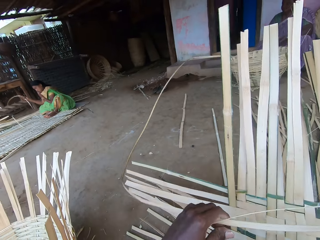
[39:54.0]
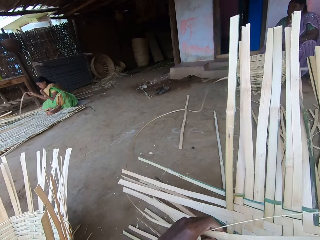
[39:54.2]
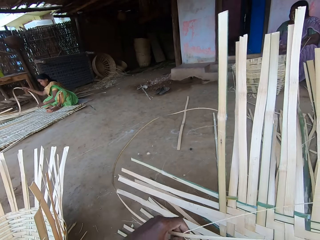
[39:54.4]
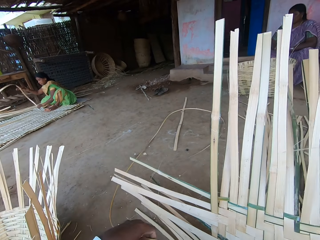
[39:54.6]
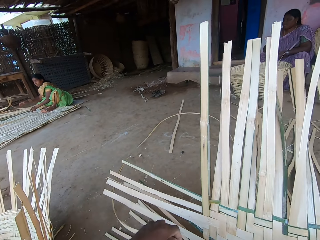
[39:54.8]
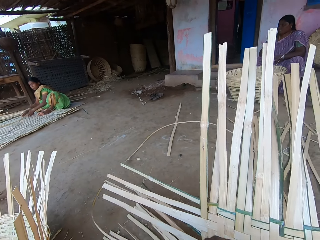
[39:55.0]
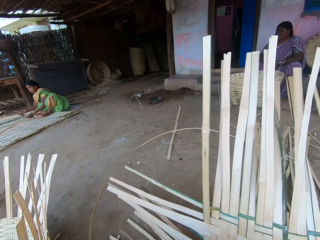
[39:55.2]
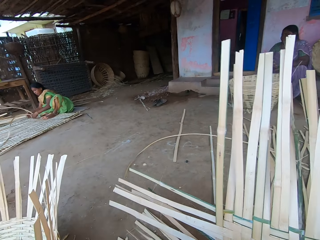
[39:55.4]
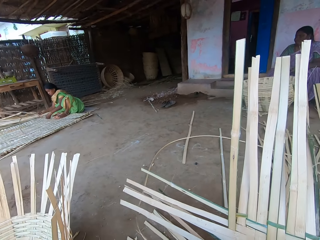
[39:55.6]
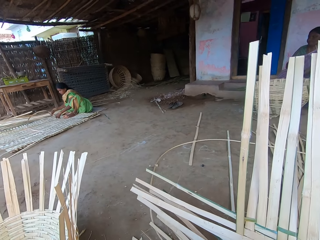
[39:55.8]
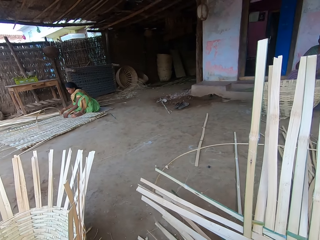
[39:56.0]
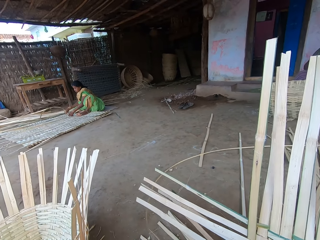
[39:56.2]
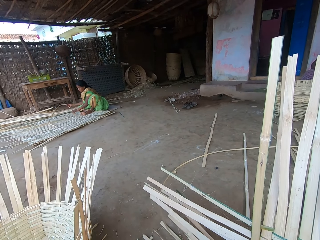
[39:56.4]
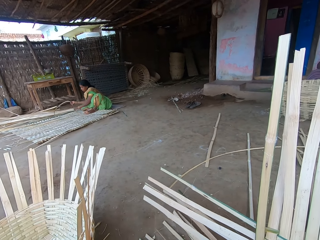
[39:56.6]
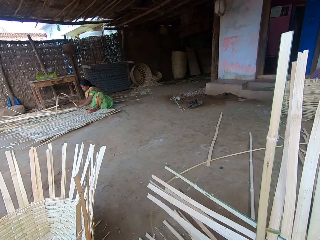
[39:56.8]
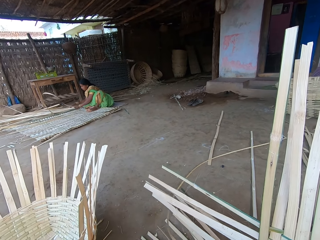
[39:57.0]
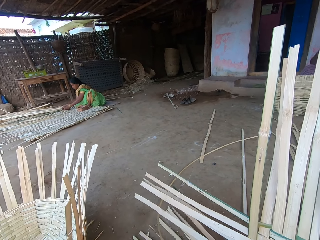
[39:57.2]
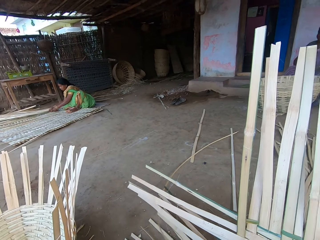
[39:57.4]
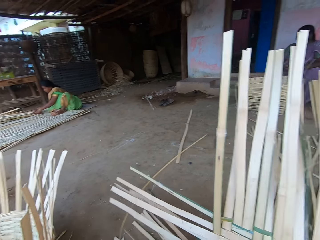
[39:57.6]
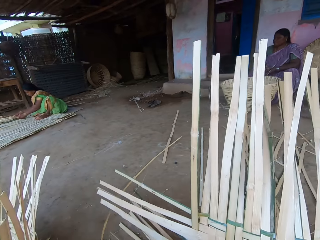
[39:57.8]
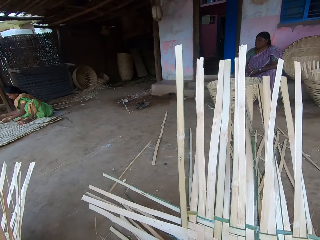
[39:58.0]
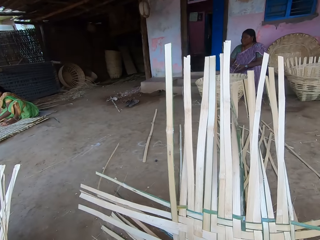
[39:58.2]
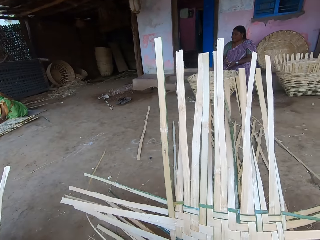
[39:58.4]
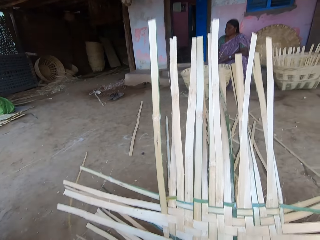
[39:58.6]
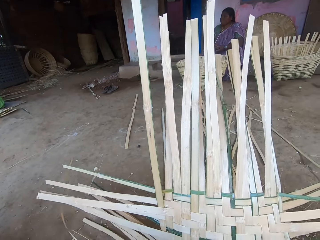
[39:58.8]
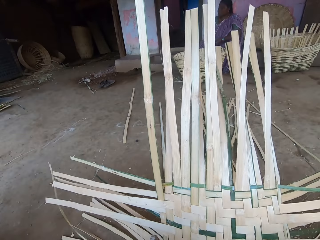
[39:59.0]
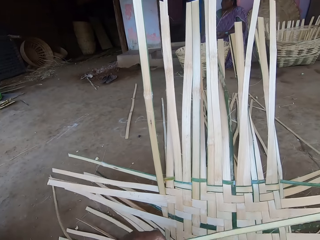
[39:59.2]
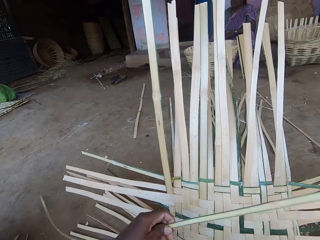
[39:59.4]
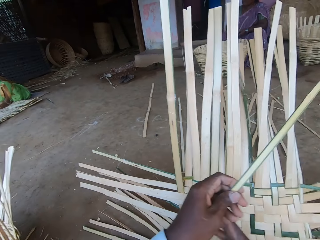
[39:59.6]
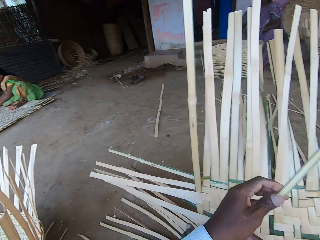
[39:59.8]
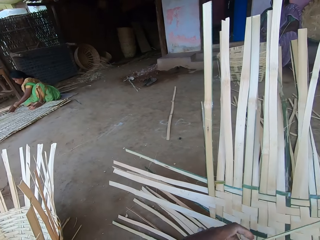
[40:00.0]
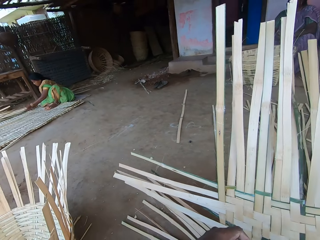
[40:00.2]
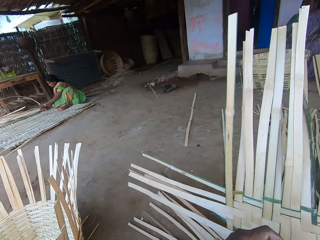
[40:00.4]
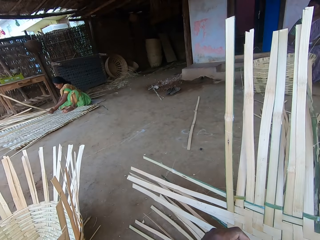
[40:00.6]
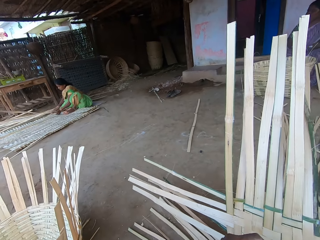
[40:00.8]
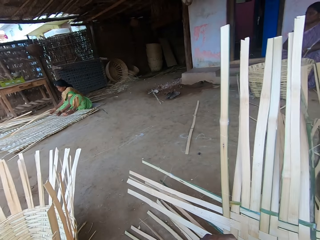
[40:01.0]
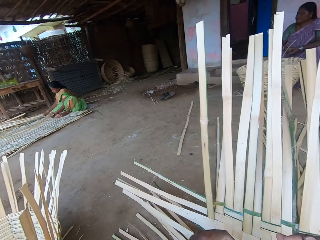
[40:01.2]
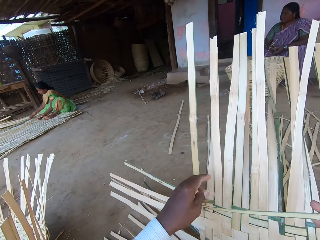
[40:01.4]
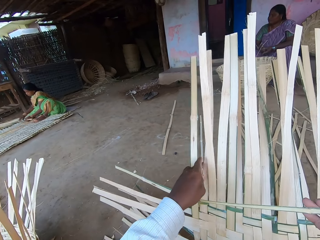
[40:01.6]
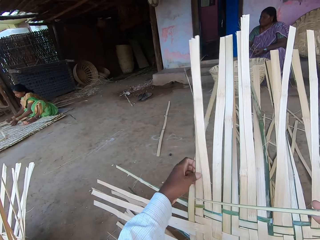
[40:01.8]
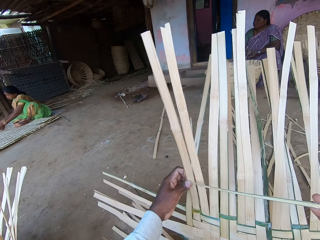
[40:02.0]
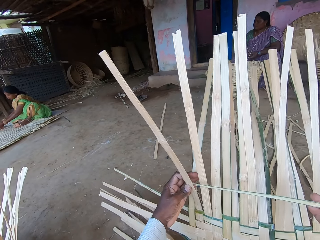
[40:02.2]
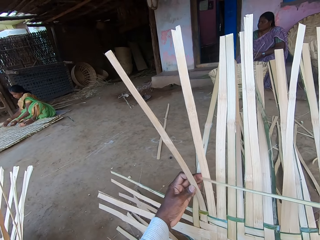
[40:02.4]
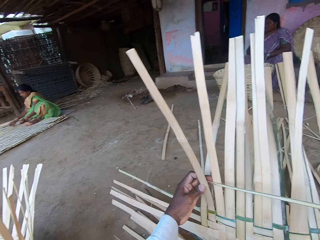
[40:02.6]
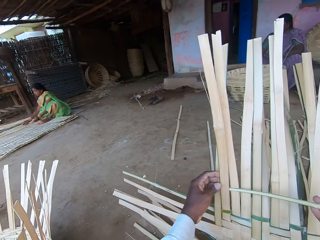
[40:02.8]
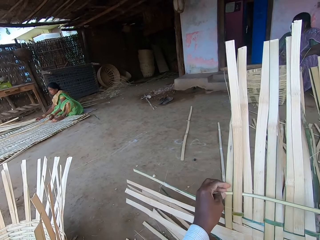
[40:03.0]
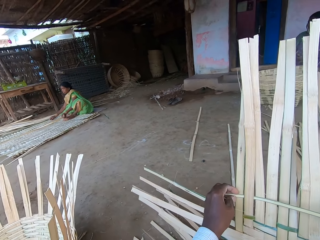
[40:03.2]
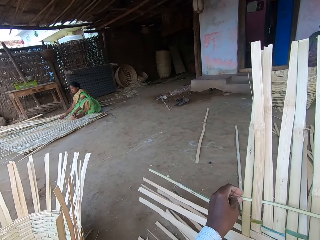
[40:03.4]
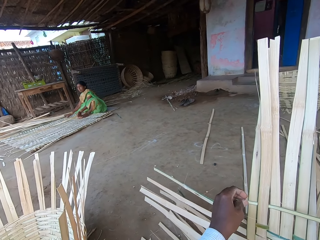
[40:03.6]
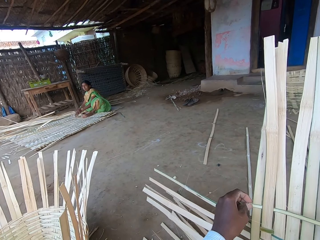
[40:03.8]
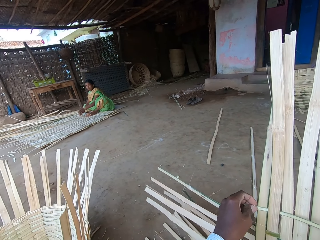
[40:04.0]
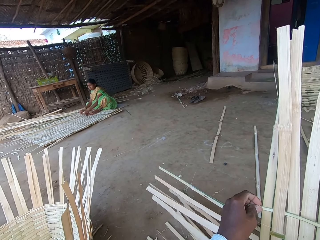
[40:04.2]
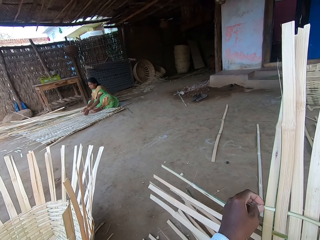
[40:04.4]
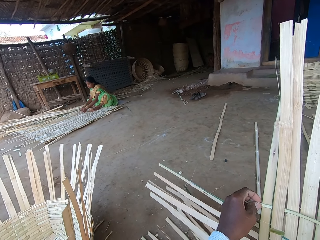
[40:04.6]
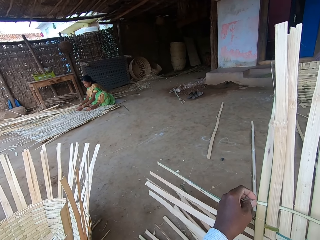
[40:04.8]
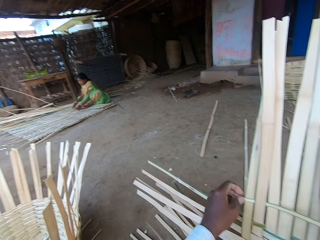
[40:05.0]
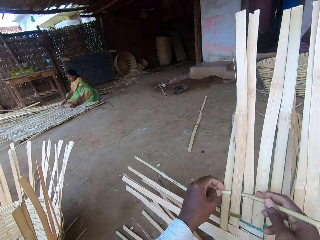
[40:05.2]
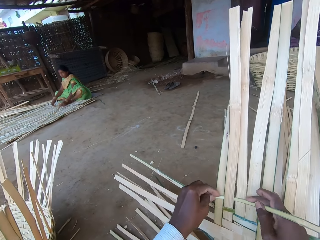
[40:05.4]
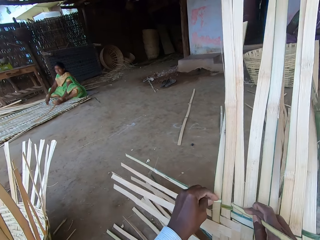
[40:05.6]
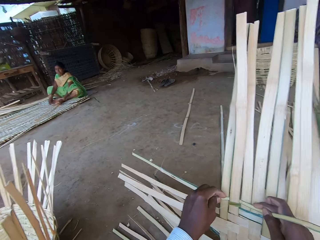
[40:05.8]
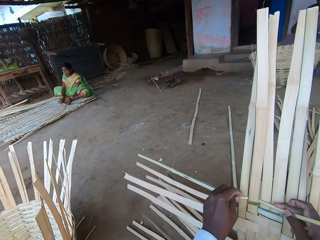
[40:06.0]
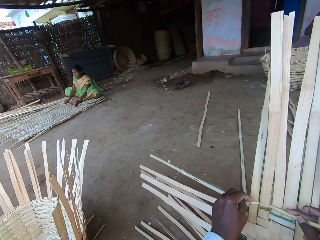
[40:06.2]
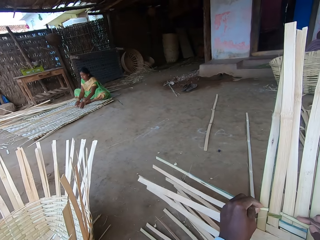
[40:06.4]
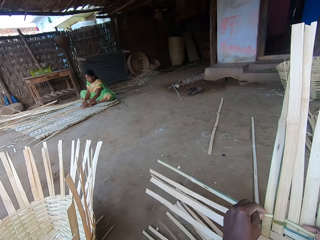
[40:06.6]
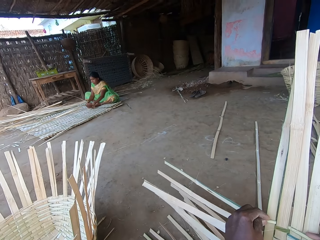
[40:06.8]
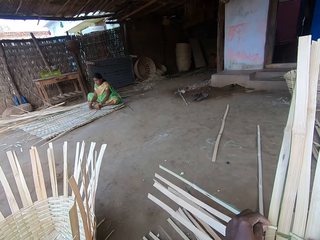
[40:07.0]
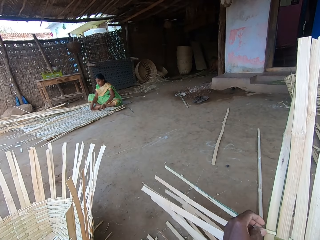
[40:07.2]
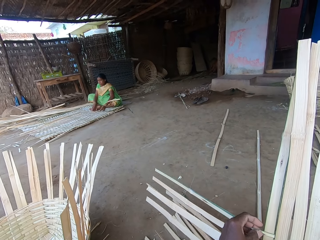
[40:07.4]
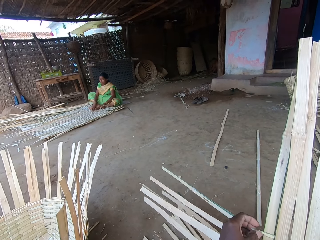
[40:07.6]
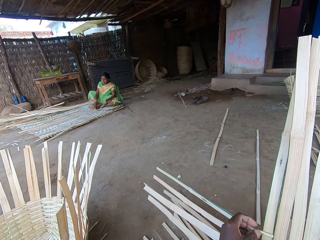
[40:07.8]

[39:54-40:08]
A person fixes the palm reeds. The camera wearer pulls the bamboo strip on the ground with his hands. He holds the dried palm reed. He weaves the mat on the ground with the bamboo strips in his hands. He fixes the dried palm reed. He converses with the woman and the other woman. The first woman weaves a mat on the ground with her hands. The person interacts with the camera wearer.

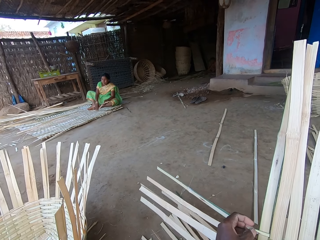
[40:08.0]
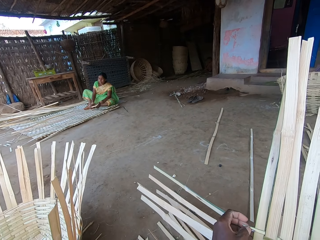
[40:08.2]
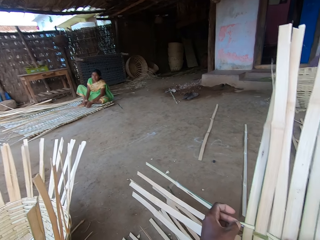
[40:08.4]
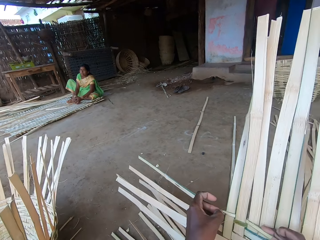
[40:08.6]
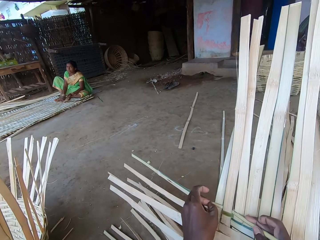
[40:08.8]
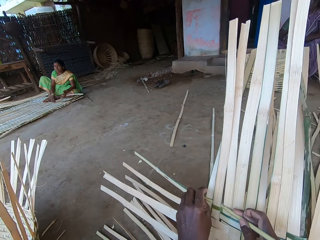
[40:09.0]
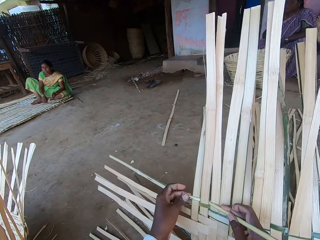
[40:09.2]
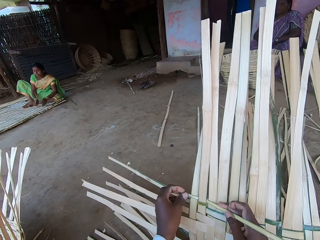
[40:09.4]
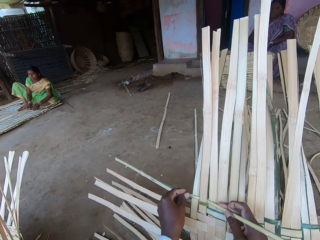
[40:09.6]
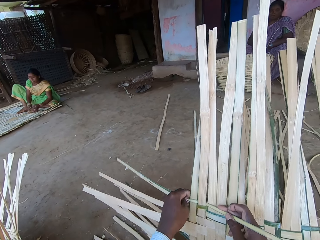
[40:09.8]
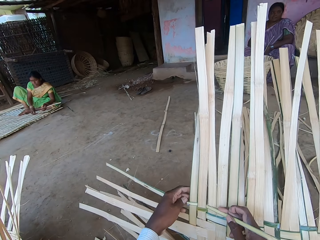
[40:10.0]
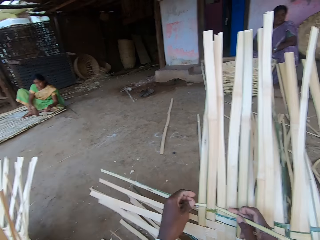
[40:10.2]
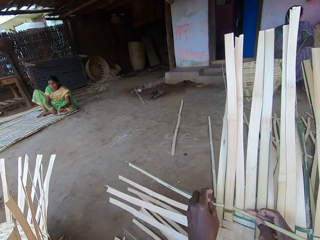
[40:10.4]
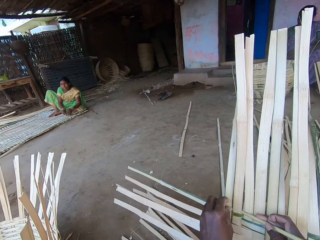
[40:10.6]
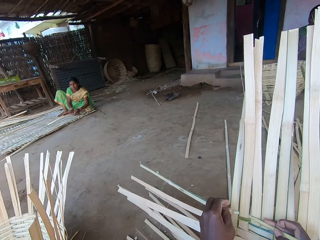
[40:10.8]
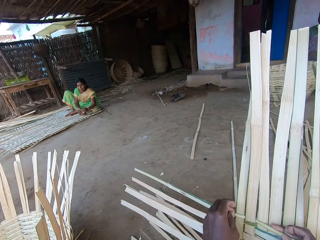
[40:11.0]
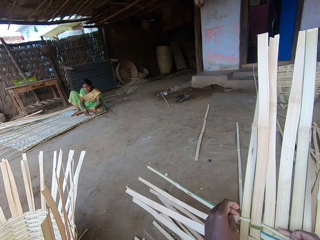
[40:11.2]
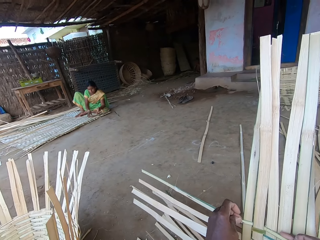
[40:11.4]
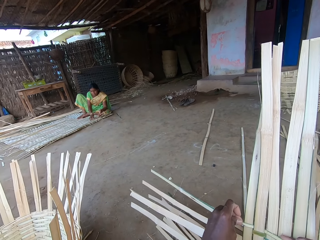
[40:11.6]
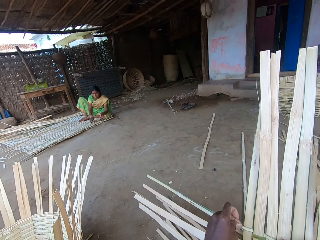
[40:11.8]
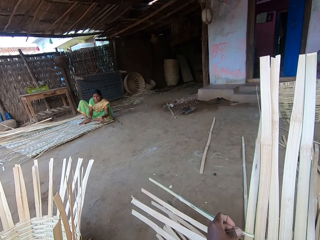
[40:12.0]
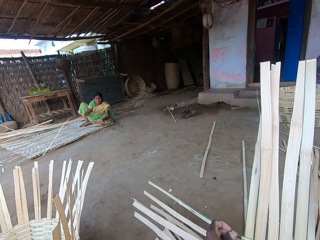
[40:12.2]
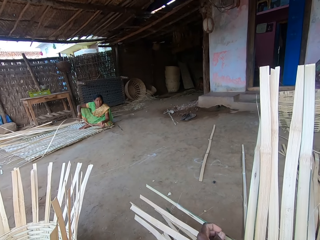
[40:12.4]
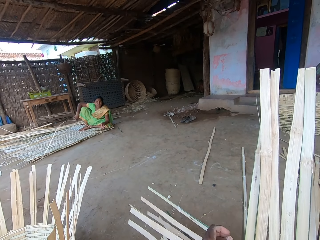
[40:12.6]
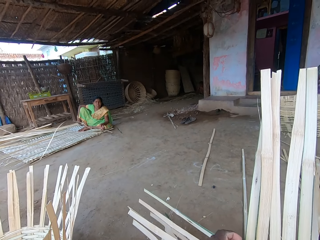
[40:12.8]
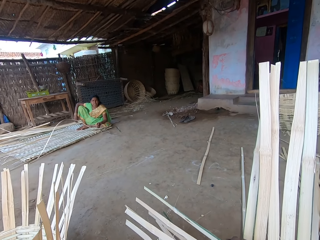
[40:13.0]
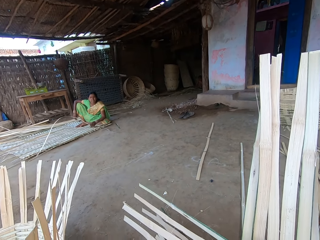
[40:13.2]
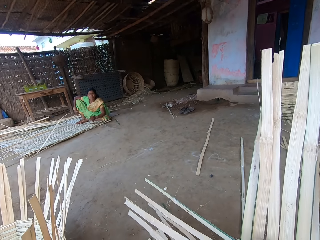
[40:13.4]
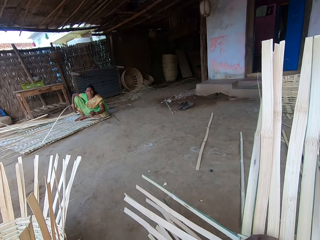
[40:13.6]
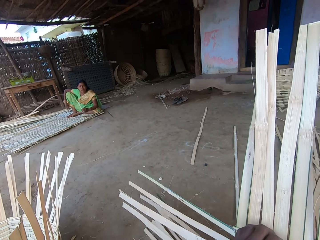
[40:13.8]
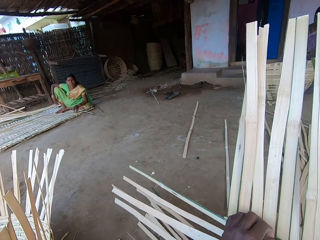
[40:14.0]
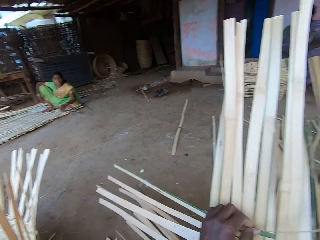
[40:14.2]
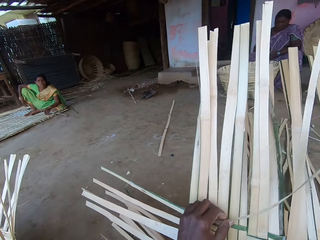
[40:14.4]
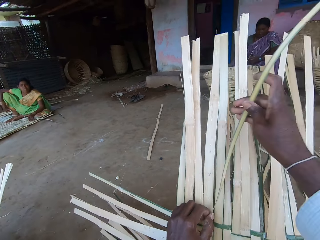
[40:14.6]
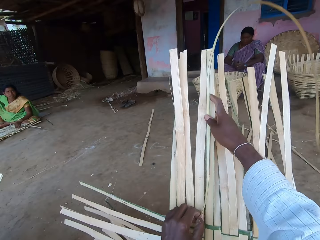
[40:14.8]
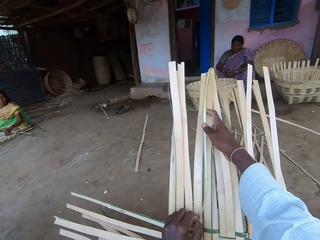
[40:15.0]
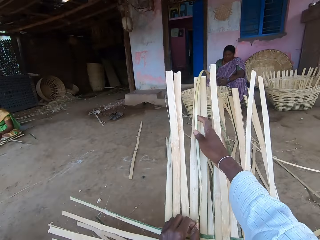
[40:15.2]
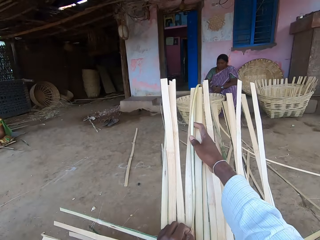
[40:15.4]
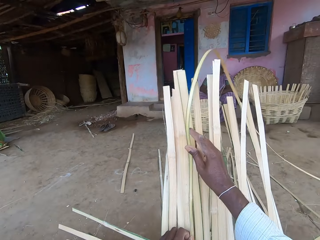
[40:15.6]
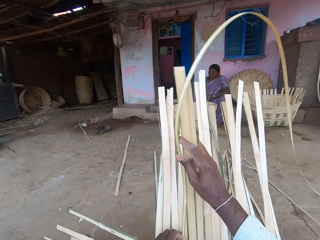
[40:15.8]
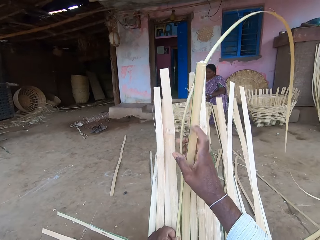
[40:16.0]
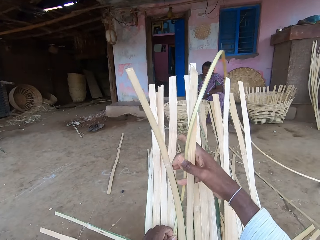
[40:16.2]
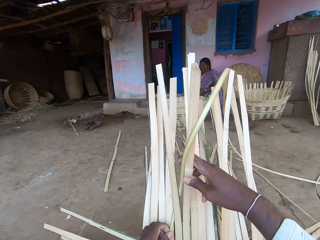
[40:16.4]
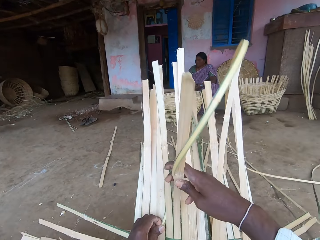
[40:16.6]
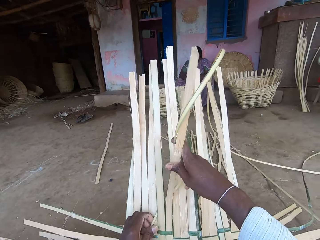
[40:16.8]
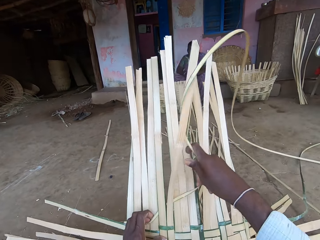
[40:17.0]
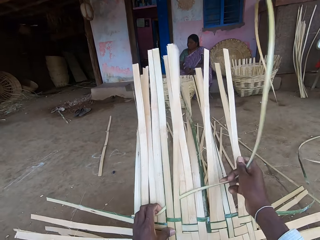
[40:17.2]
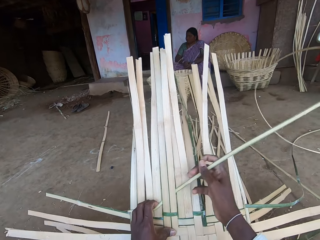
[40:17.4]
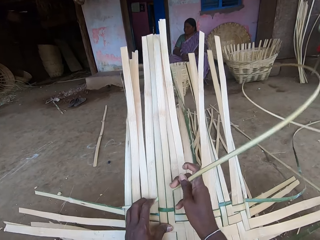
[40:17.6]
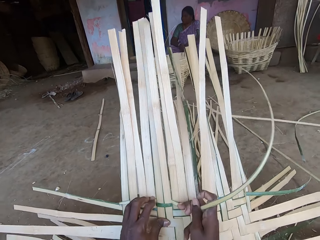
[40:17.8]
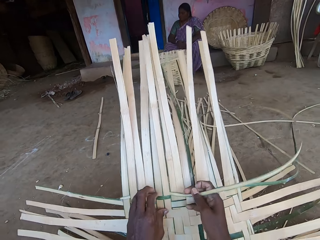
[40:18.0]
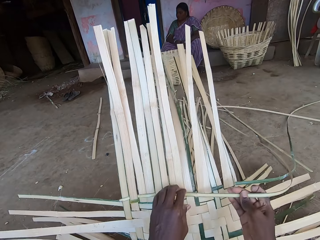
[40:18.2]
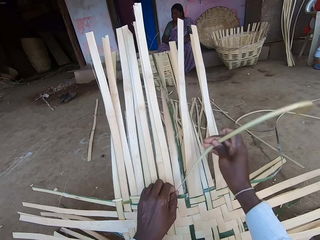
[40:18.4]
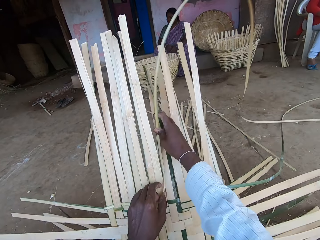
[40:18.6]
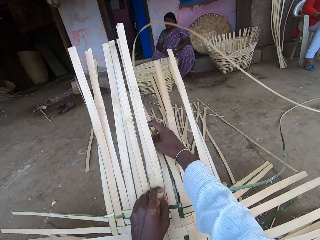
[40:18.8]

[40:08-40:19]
The camera wearer fixes the dried palm reed. A person interacts with the camera wearer. The camera wearer fixes the dried palm reed.
